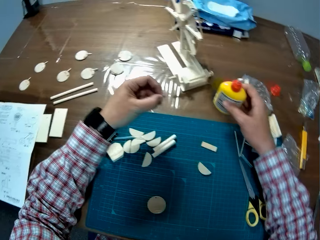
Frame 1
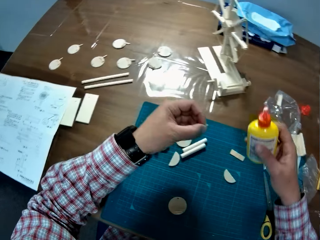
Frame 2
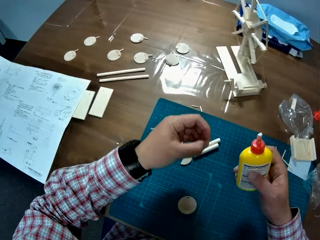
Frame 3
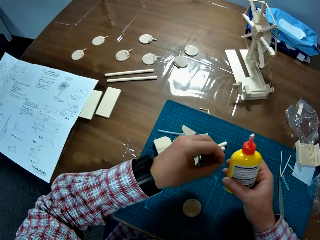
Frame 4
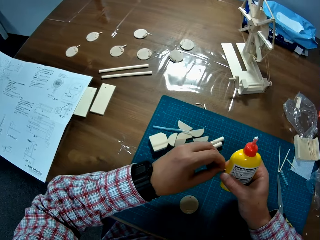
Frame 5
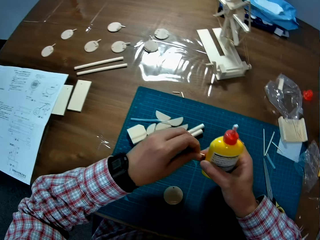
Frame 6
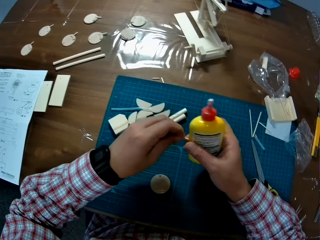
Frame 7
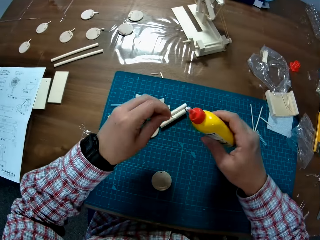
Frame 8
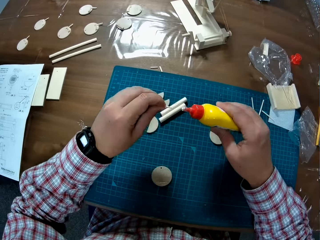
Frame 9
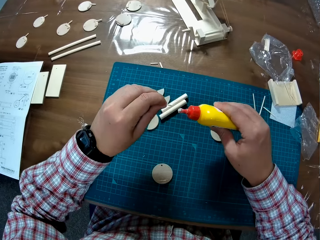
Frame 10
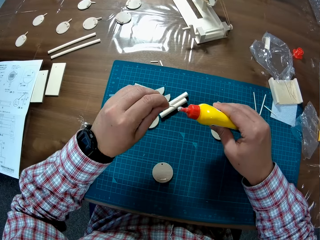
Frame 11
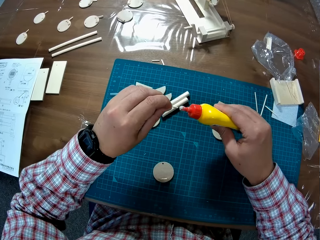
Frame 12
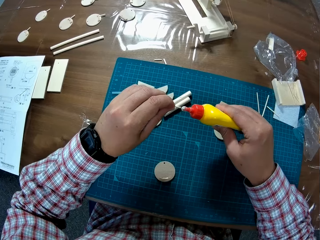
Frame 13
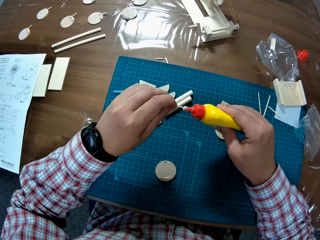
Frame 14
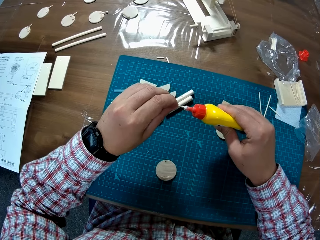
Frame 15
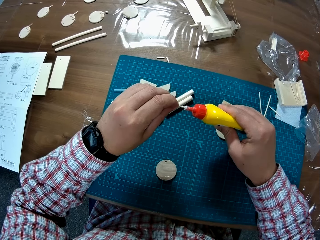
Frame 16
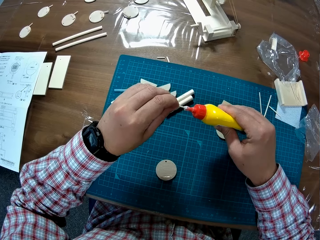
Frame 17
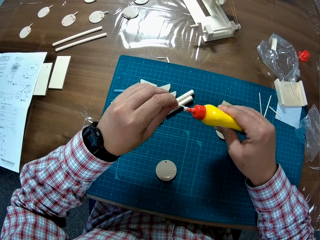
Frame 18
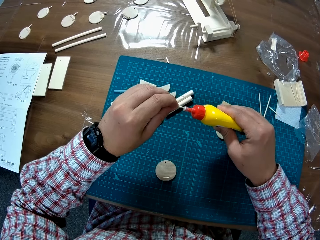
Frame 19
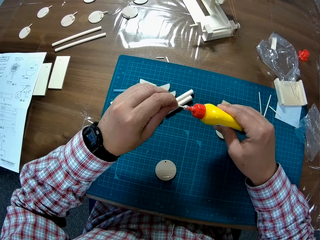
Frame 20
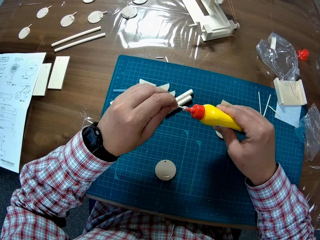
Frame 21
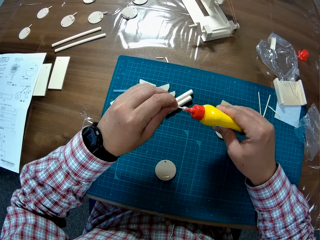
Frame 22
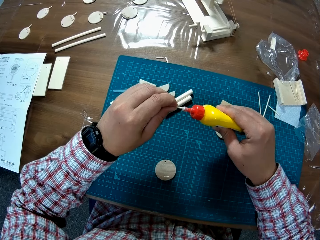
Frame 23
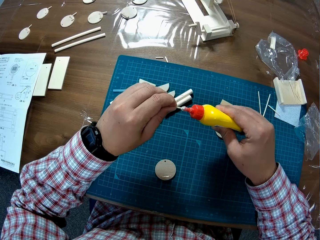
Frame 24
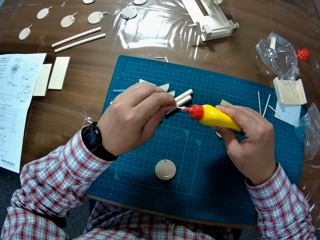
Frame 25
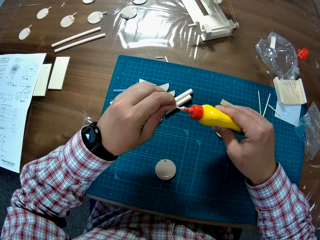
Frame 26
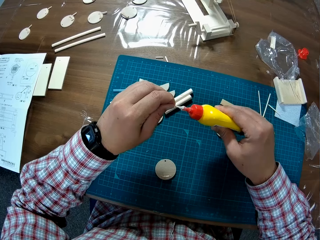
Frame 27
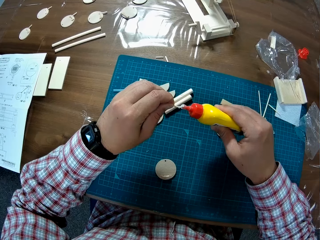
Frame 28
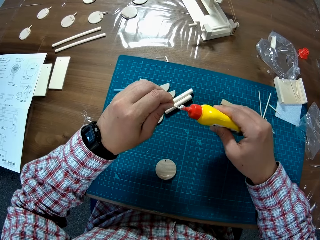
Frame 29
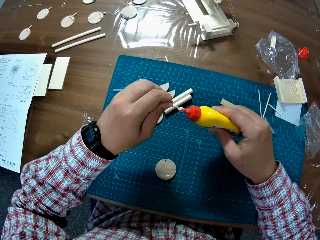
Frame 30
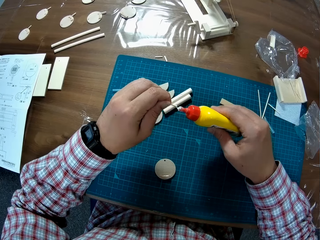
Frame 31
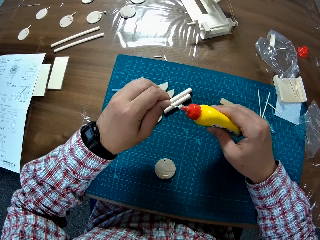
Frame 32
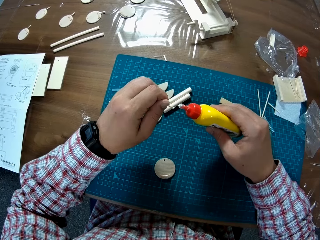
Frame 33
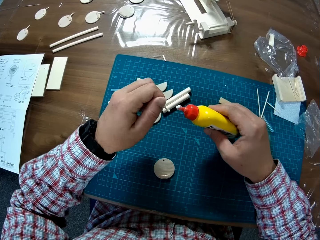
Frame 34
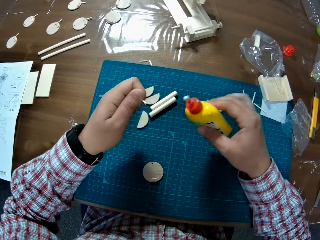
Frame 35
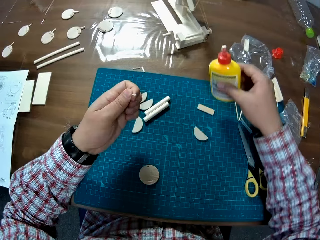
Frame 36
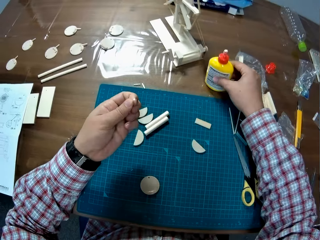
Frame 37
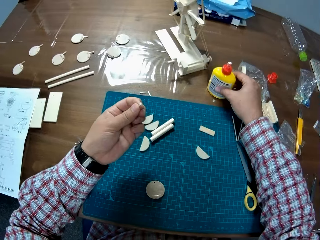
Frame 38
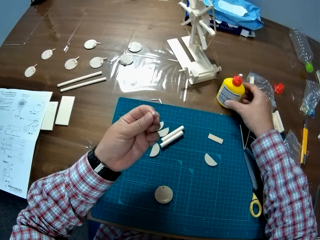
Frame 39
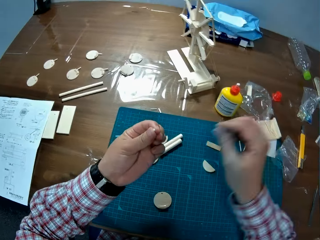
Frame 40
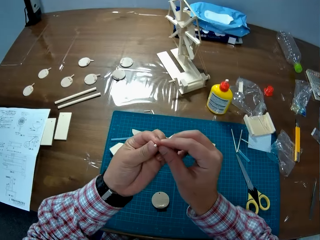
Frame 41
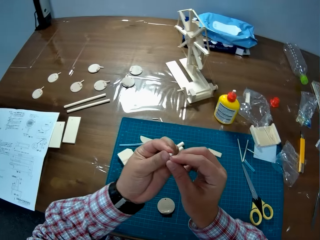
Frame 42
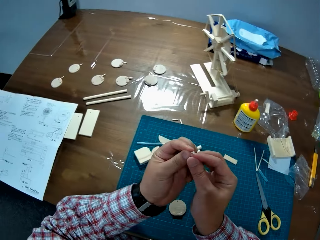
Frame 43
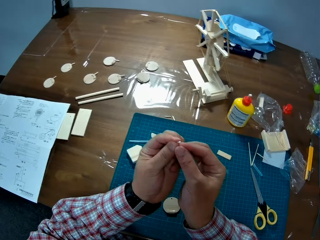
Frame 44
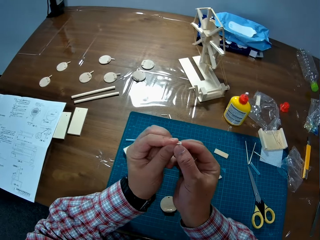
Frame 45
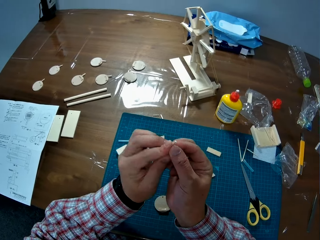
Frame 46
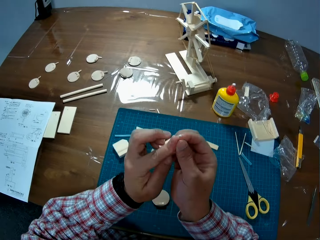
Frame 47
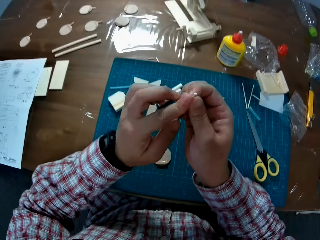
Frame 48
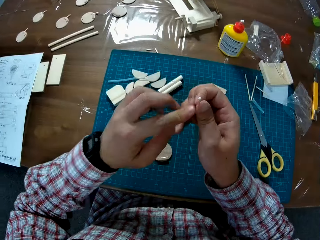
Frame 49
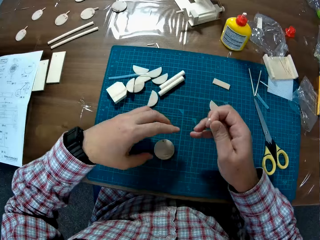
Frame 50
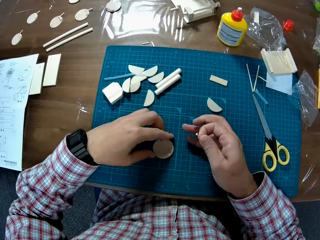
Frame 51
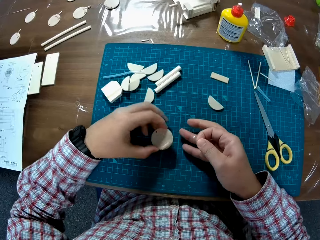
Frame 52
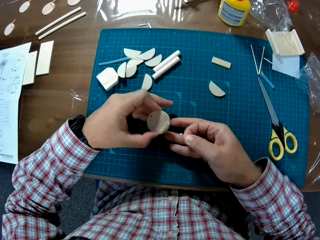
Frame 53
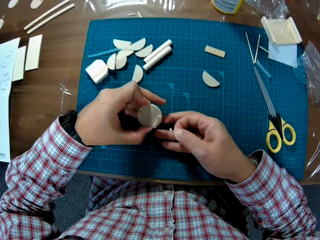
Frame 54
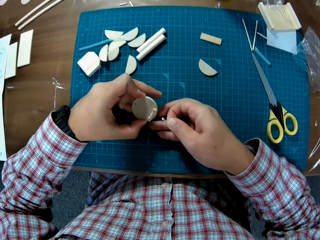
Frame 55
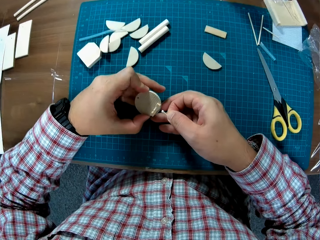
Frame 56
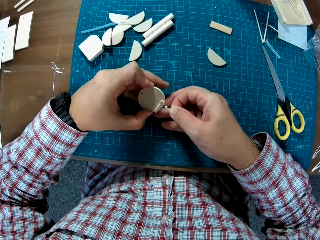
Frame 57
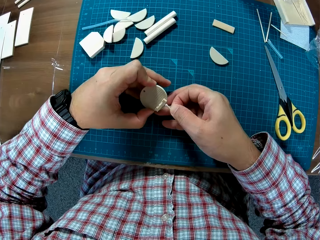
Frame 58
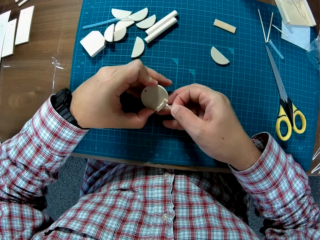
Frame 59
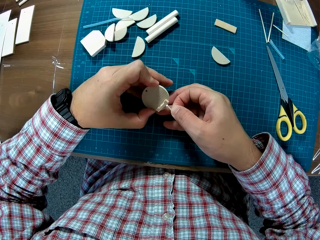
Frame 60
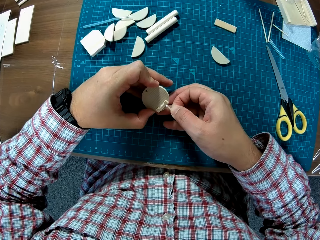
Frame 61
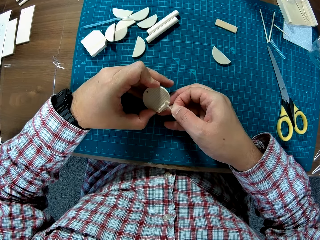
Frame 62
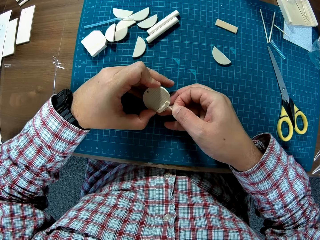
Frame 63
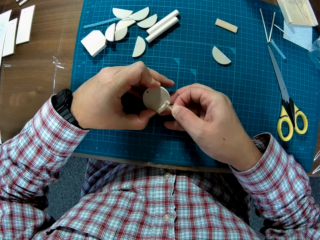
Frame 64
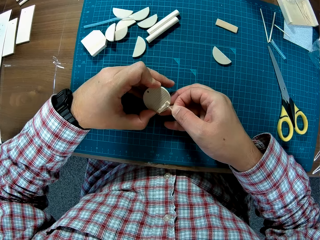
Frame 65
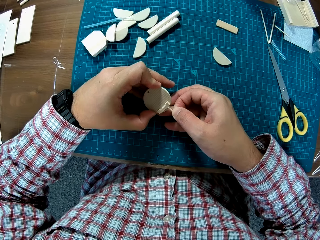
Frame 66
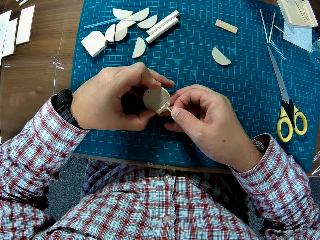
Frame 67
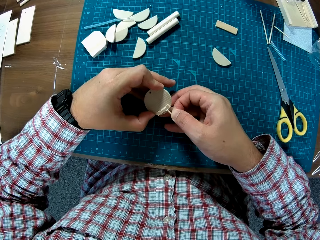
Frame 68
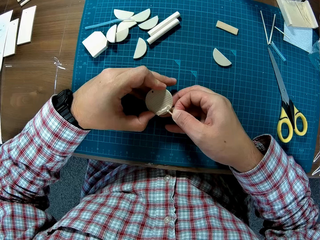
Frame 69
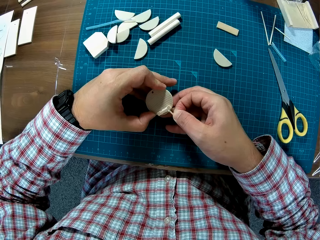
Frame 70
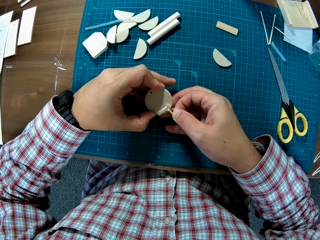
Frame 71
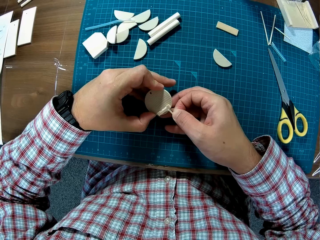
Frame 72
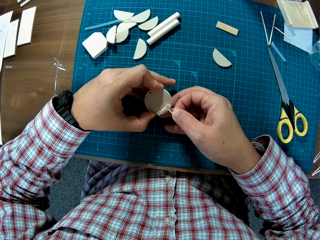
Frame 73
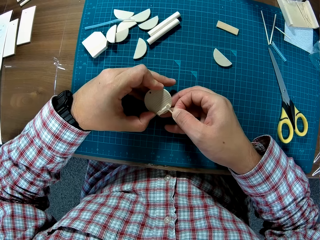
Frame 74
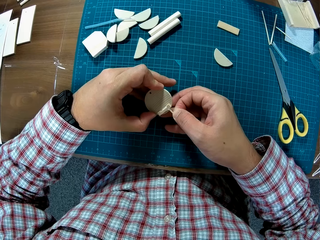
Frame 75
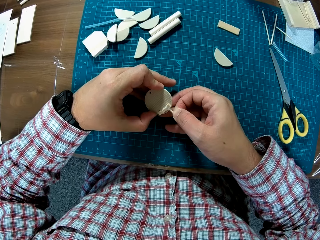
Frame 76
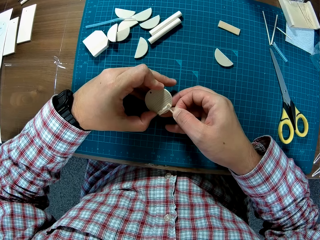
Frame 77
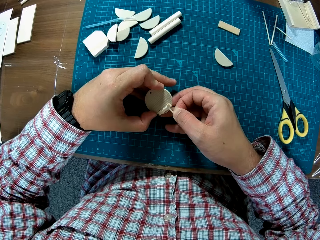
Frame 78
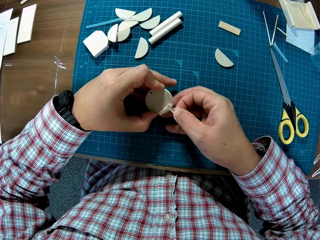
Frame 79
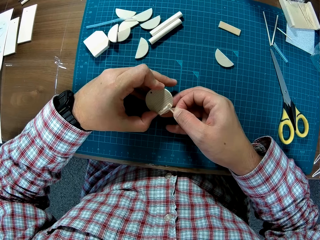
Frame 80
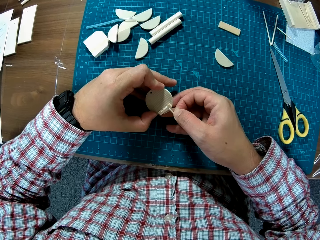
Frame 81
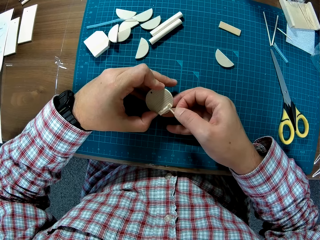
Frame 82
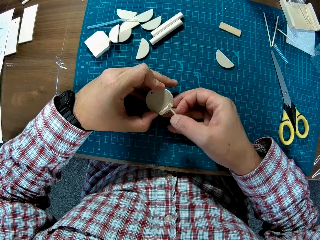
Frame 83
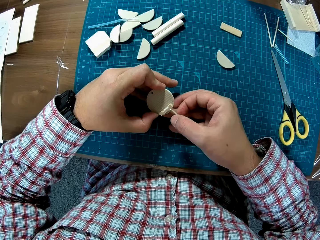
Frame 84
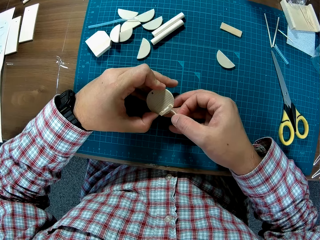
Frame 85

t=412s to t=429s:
The camera wearer picks up the glue on the table. They pick up the skewer. They apply glue to the plastic tube. They place the glue on the table. They exchange the skewer on the other hand. They pick up the circular plastic on the table. They insert the plastic tube into the circular tube.

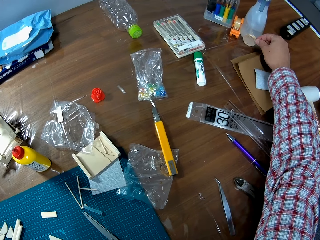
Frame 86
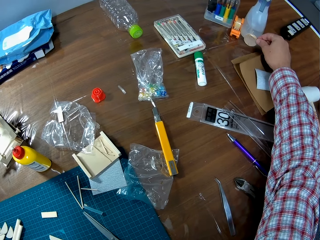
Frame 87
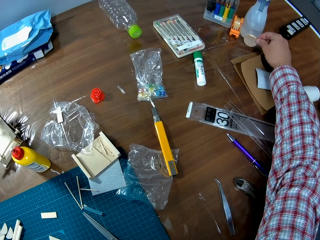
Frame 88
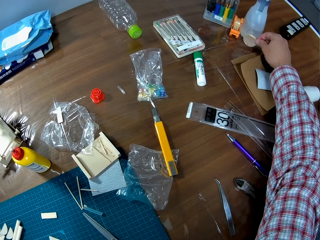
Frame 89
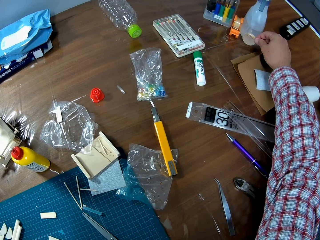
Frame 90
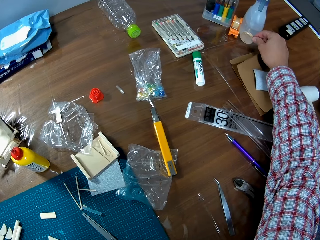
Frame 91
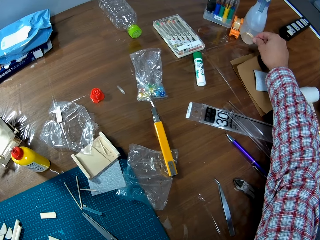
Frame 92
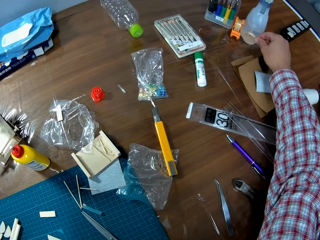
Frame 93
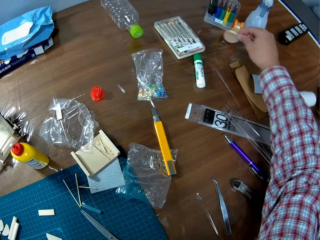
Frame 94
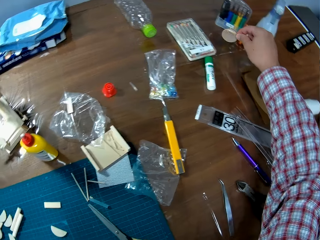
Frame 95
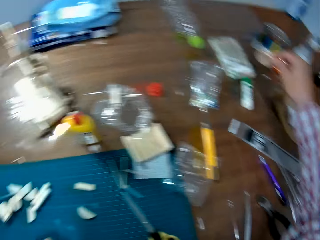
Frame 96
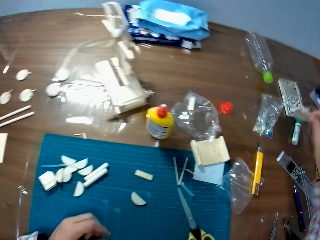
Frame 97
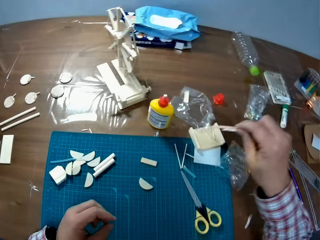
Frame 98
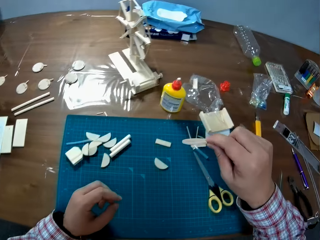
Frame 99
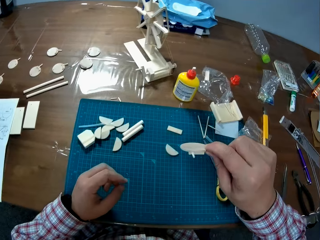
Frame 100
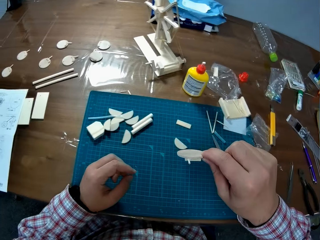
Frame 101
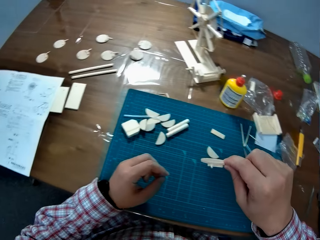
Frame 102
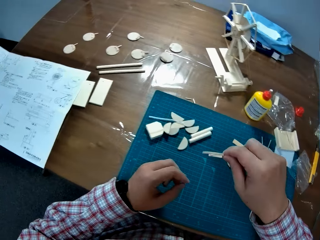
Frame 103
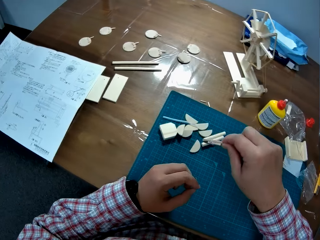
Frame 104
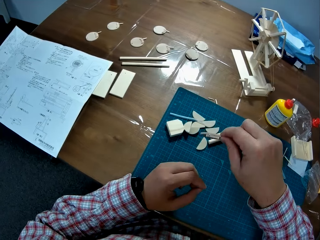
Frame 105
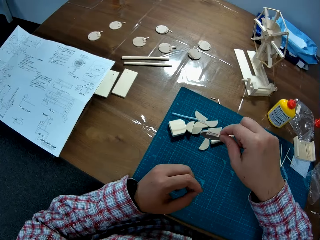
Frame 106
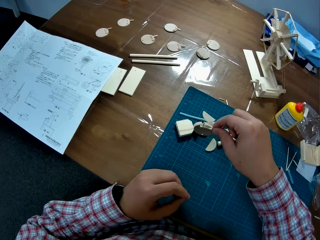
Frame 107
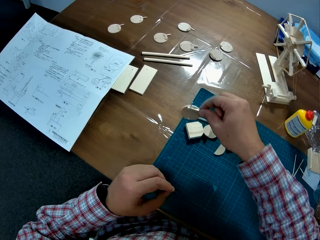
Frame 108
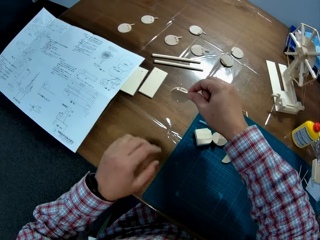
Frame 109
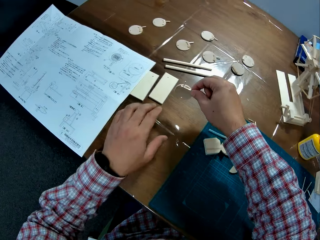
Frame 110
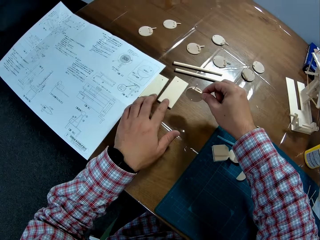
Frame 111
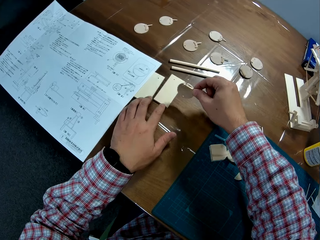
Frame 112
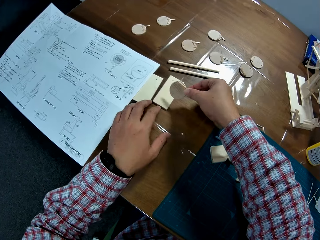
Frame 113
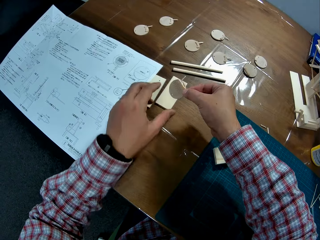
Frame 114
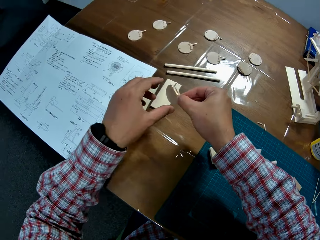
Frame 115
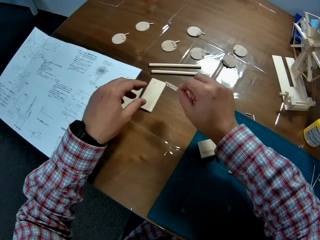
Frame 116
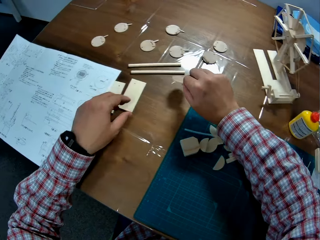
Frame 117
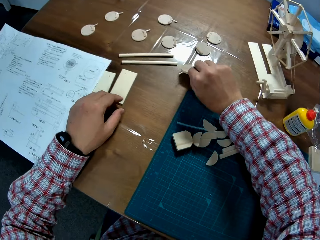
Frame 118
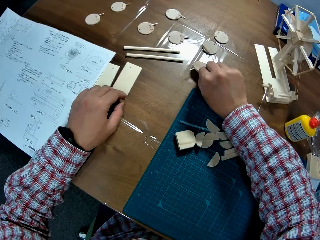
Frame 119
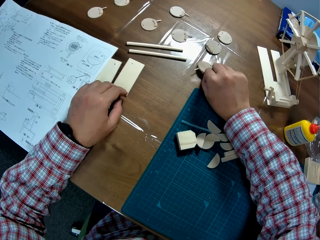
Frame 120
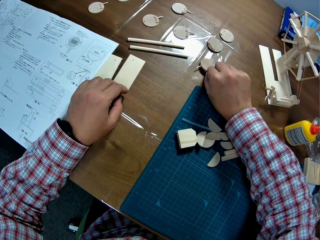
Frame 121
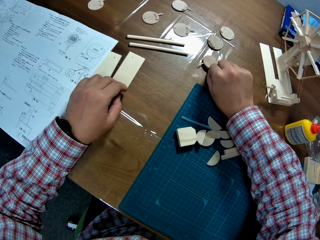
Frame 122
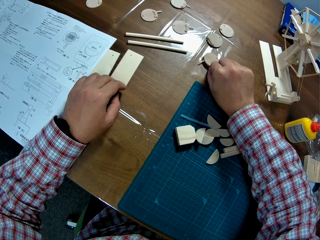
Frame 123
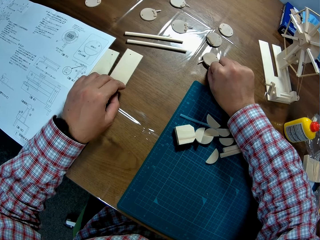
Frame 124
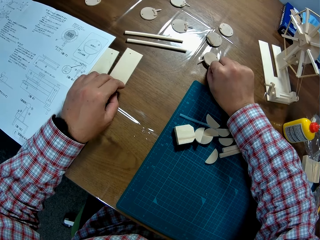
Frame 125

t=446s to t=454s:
The camera wearer holds the piggybank. They drop the joined plastic on the table.
